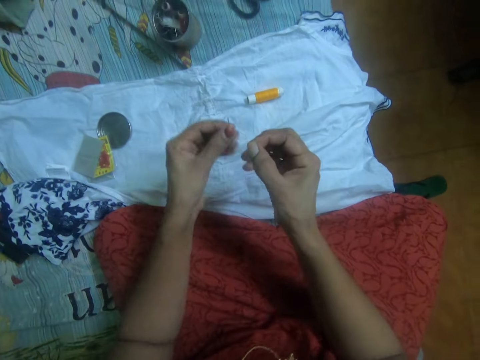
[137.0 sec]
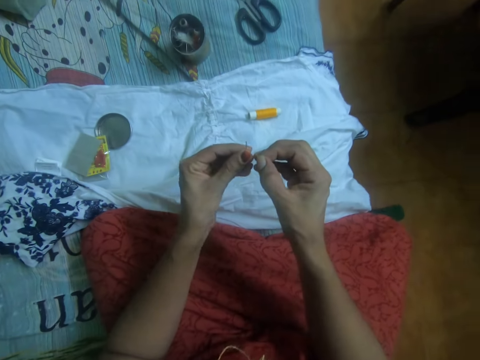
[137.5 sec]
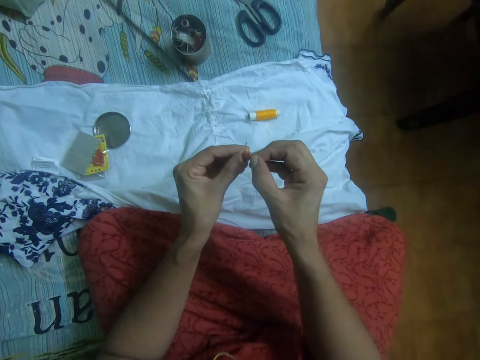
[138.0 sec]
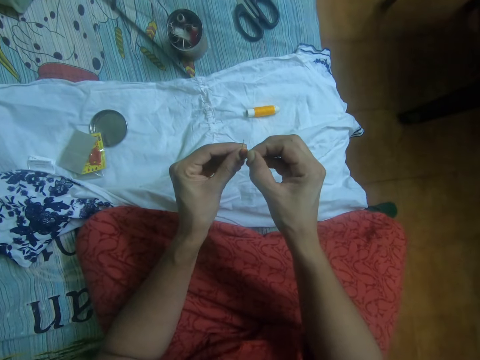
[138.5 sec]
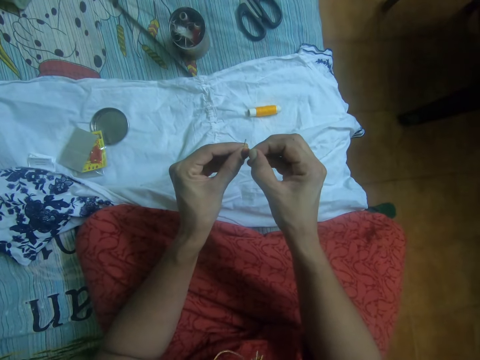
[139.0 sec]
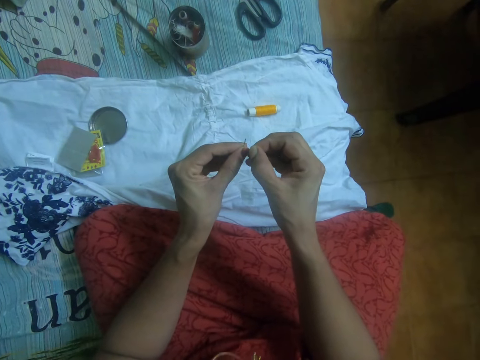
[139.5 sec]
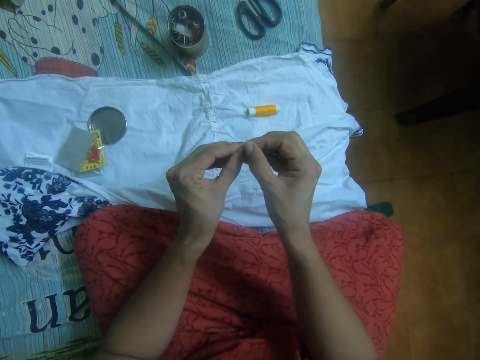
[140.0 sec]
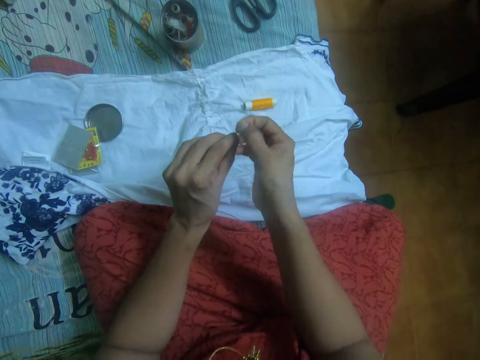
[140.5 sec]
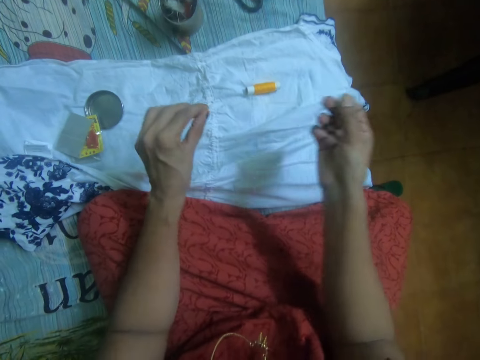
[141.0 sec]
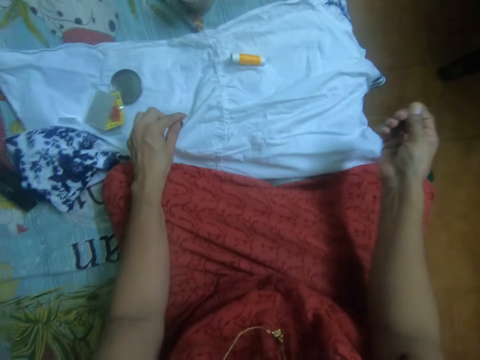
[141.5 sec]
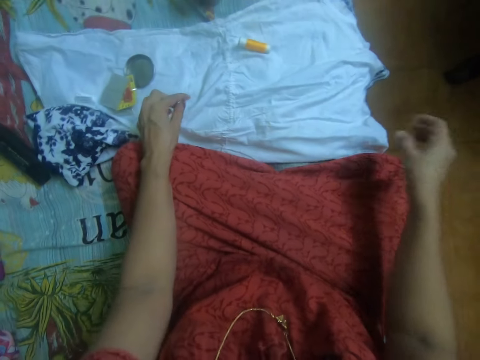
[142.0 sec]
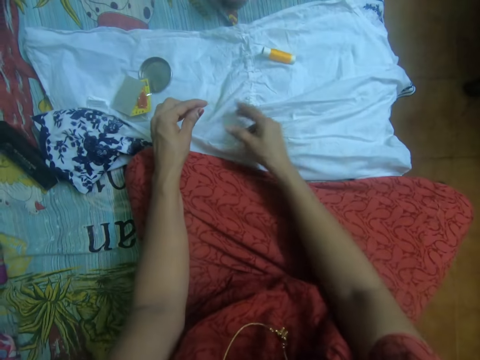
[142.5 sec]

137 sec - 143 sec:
The camera wearer picks up a needle from the bed with her left hand. She passes the thread through the needle eye.

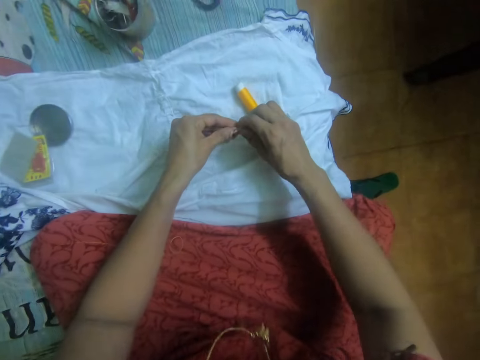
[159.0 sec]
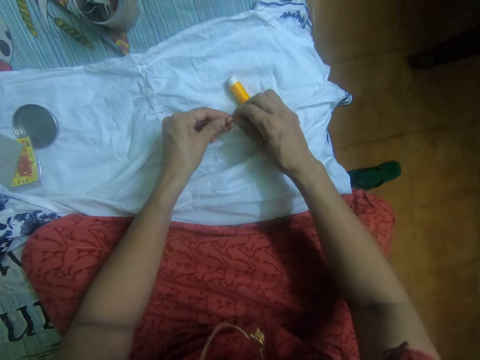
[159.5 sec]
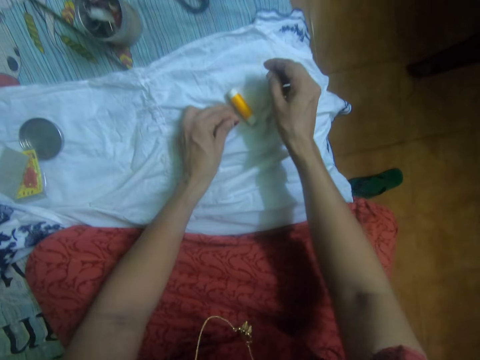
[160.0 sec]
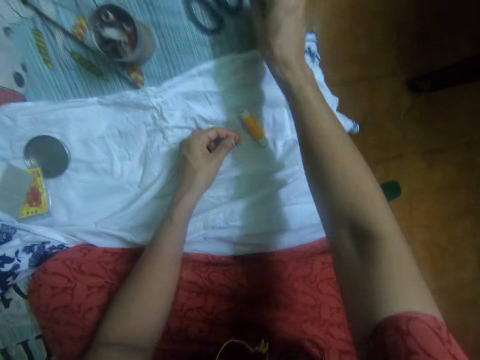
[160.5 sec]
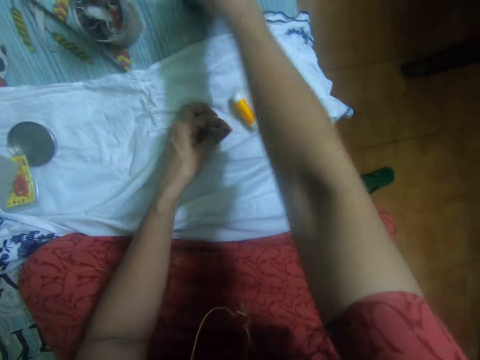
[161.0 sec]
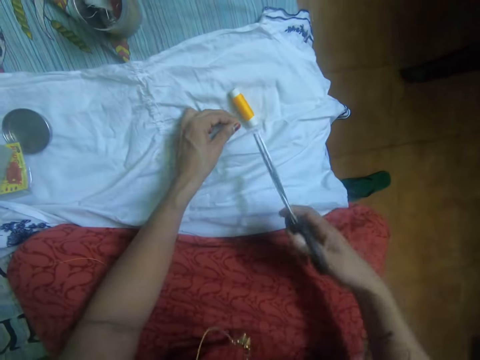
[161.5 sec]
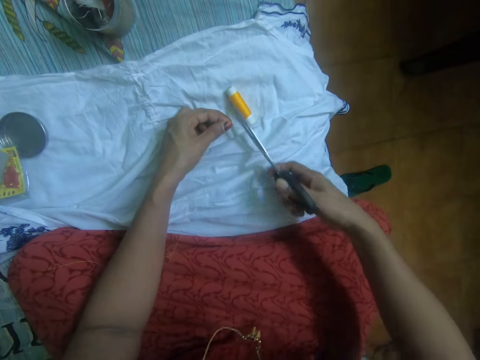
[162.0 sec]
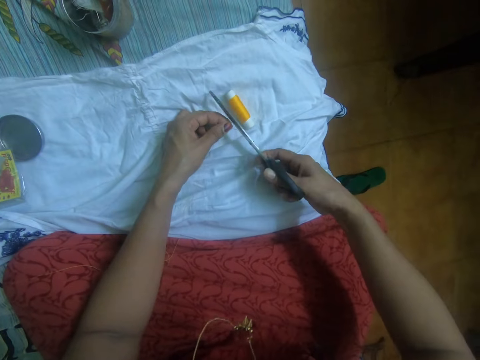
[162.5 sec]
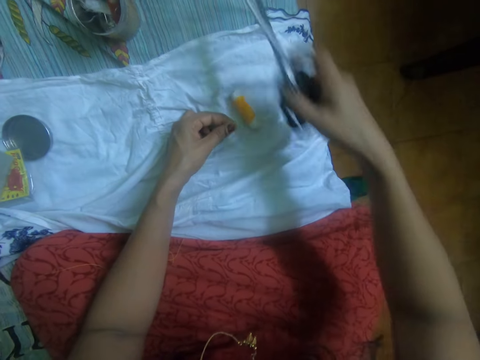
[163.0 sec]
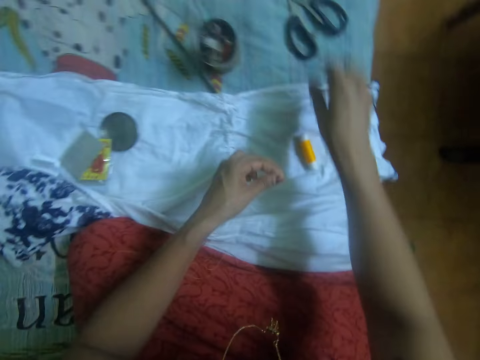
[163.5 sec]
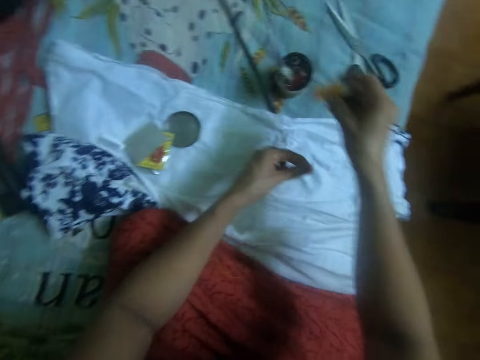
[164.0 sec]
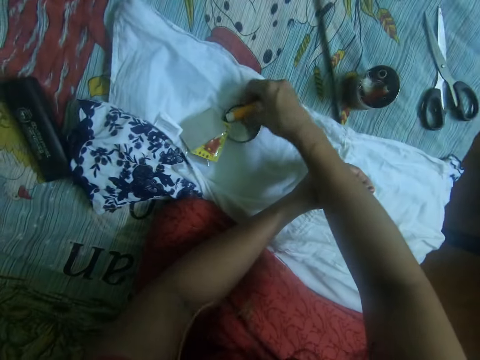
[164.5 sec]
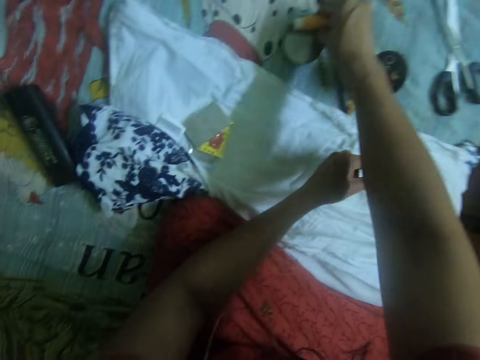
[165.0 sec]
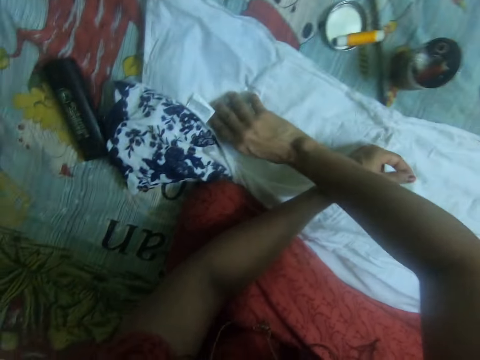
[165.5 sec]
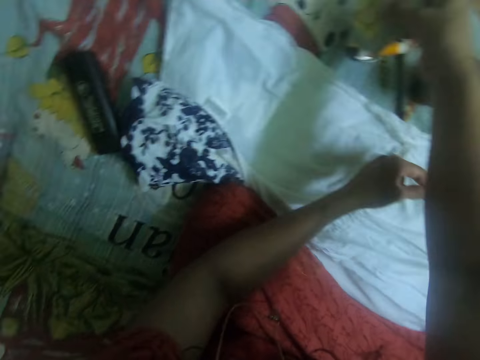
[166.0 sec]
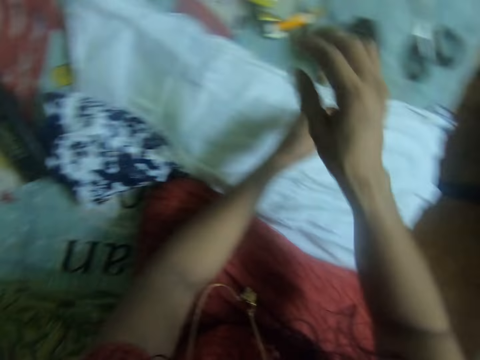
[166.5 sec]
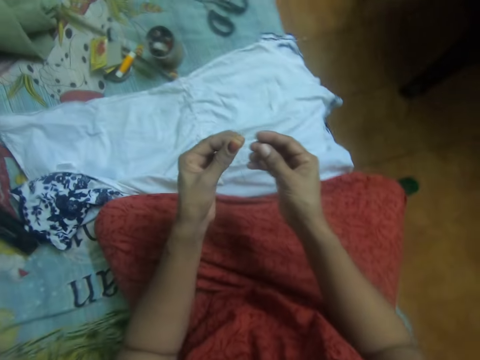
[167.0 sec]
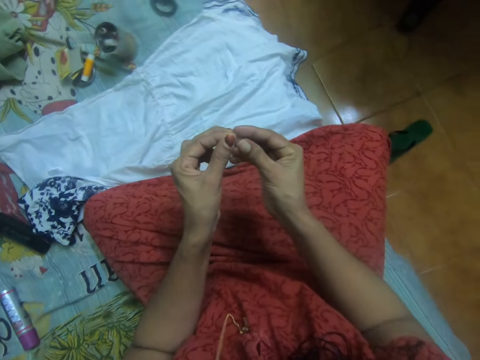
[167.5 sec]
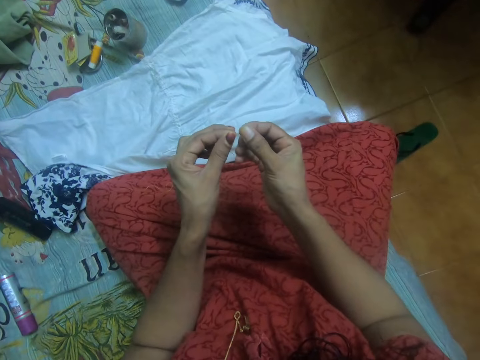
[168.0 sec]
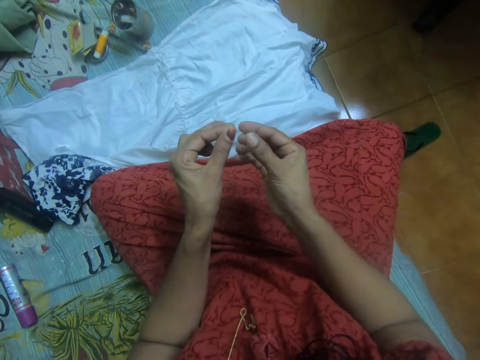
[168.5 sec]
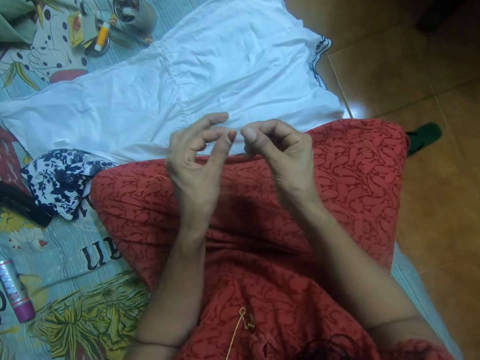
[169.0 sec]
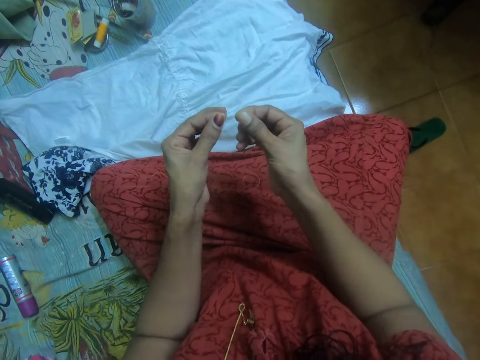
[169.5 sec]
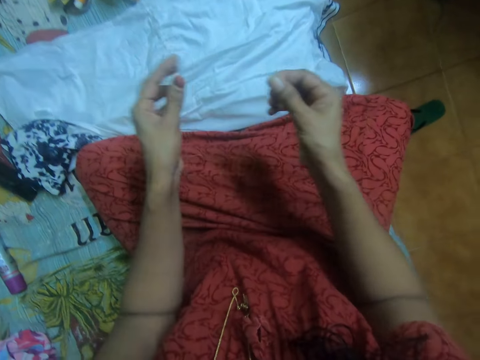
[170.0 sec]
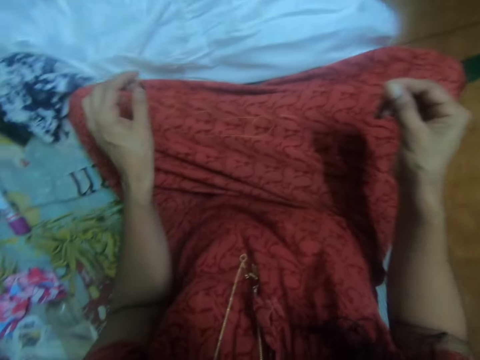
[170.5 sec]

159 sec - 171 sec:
The camera wearer picks up the scissors from the bed with her right hand. She cuts the thread with the scissors in her right hand. She drops the scissors on the bed with her right hand. She picks up the scissors with her right hand. She drops the scissors on the cone cover.

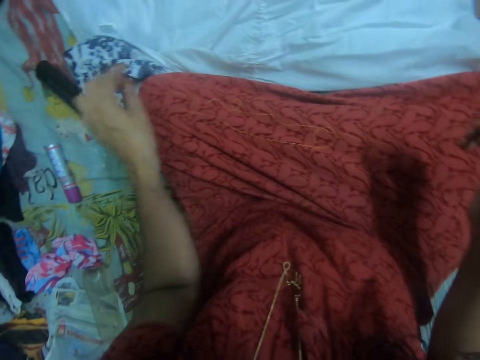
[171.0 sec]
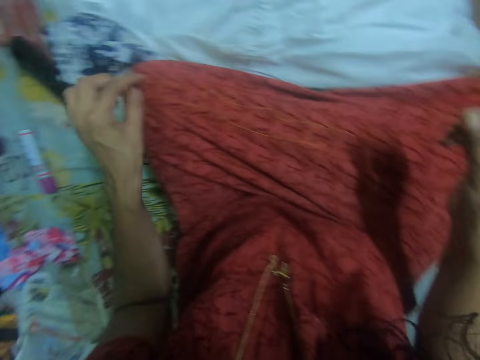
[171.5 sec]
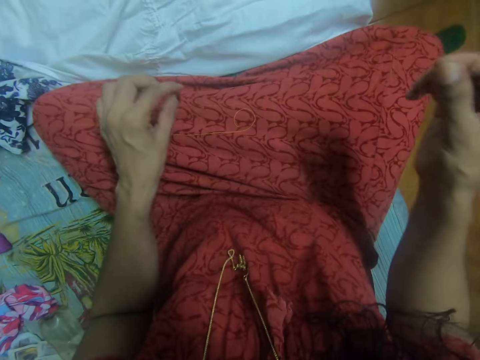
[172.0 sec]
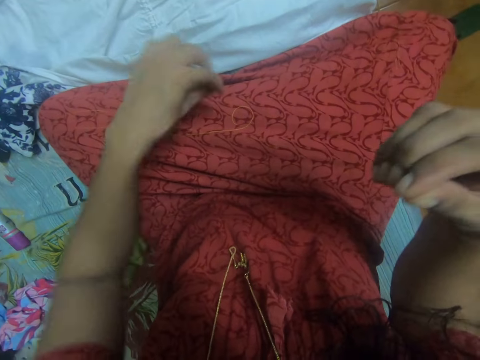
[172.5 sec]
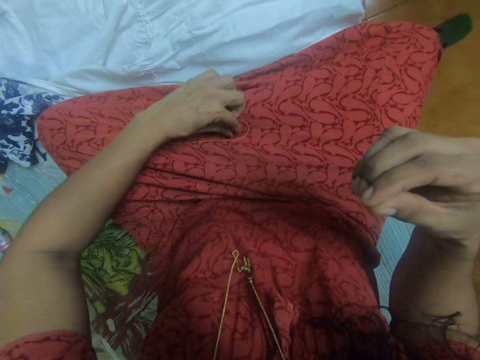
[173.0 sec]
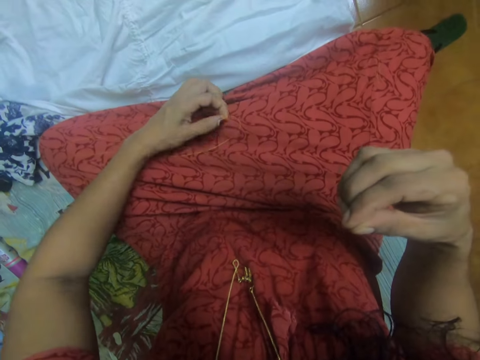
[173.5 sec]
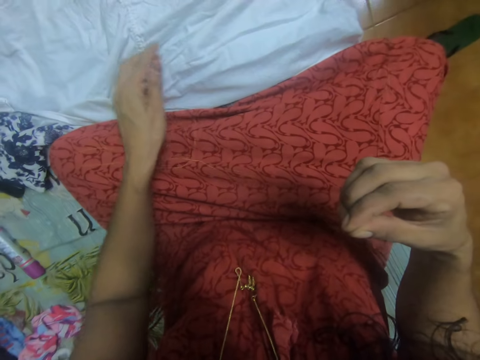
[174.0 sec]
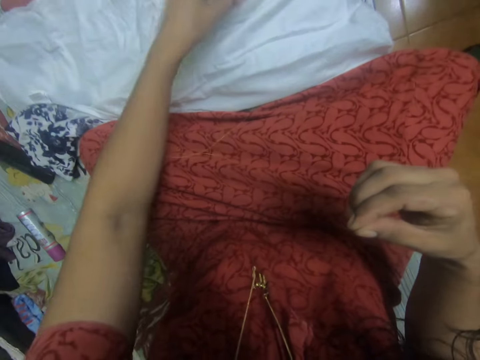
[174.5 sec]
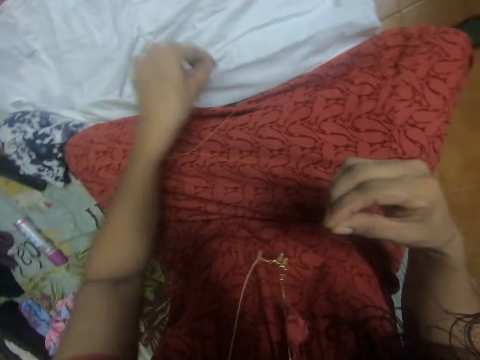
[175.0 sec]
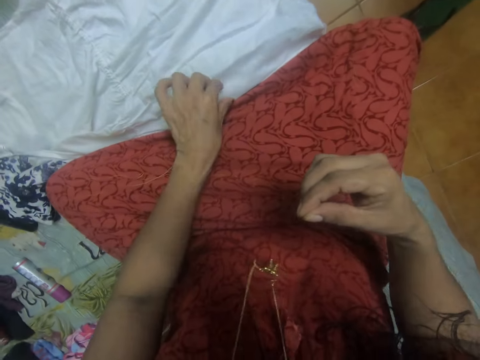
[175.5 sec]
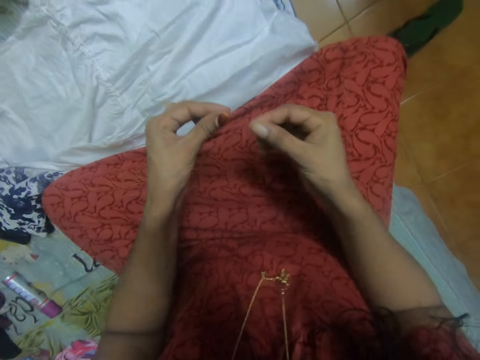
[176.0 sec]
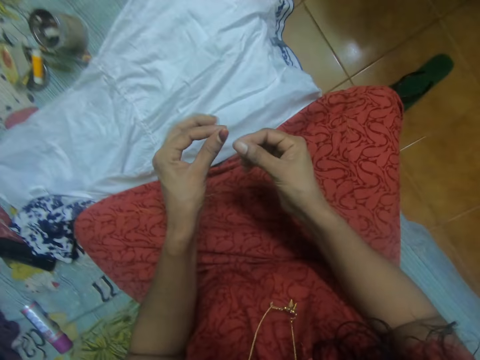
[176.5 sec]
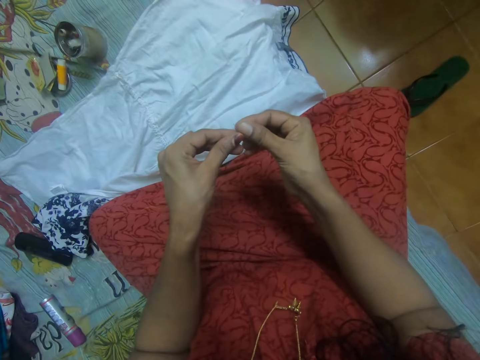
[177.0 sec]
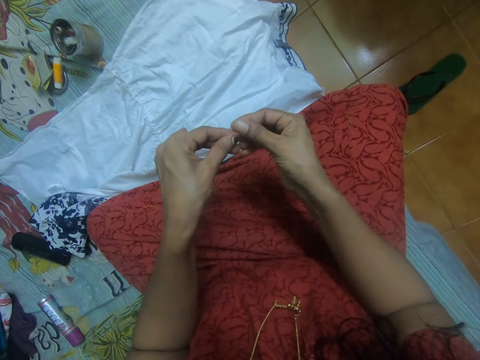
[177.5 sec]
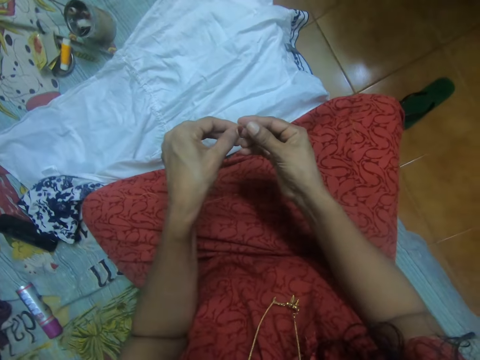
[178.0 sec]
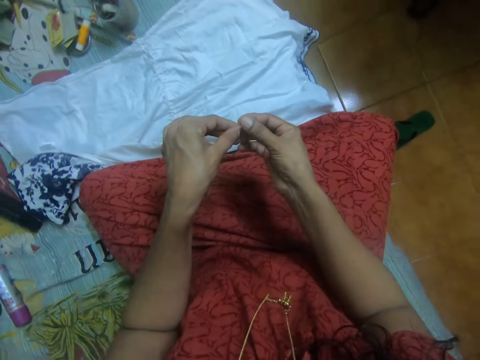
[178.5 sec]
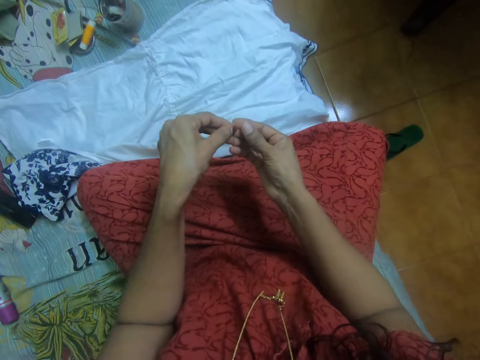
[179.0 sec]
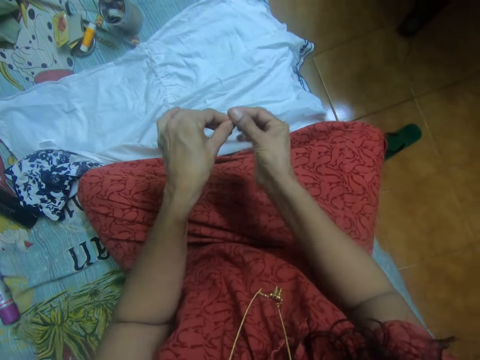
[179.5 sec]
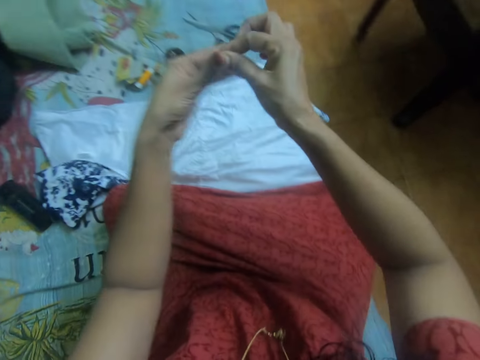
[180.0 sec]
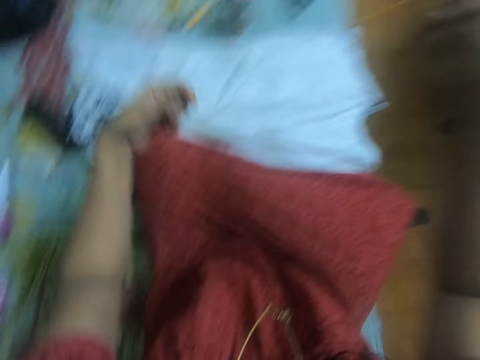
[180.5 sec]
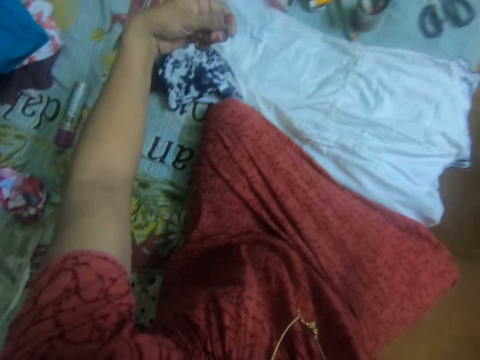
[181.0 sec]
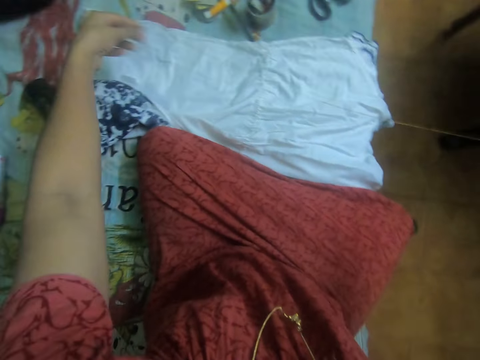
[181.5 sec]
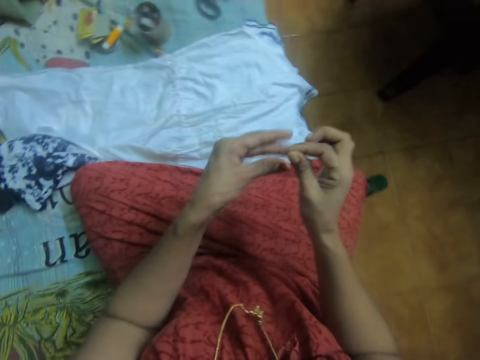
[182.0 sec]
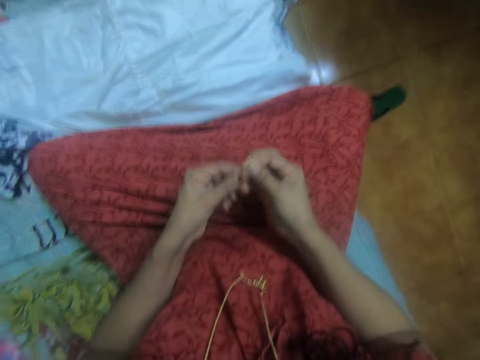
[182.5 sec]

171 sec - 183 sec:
The camera wearer ties the thread together.
